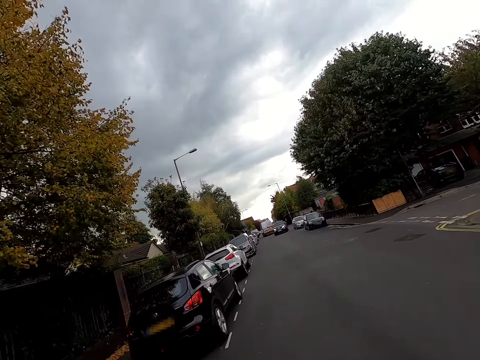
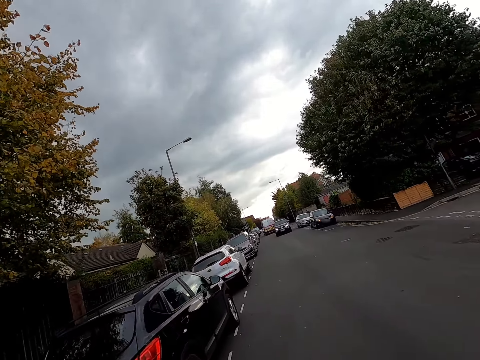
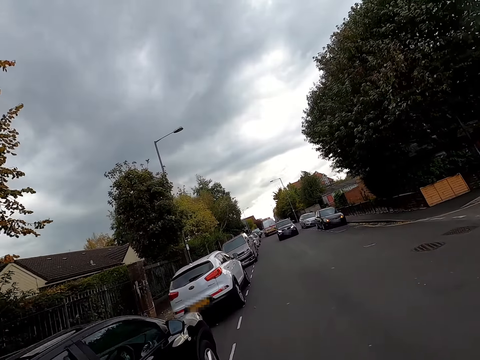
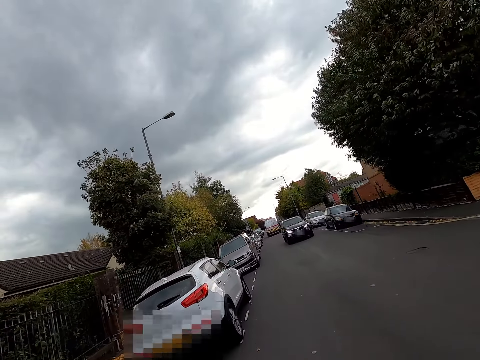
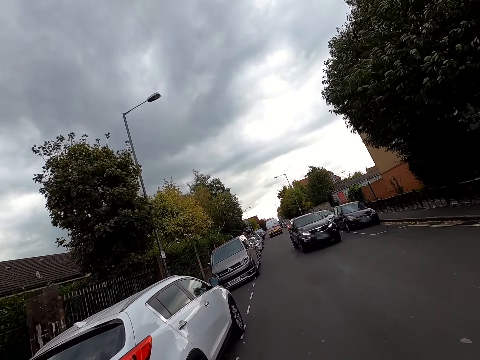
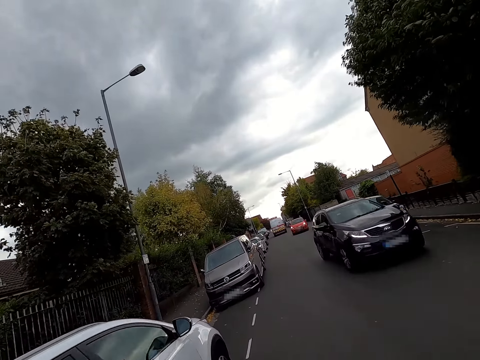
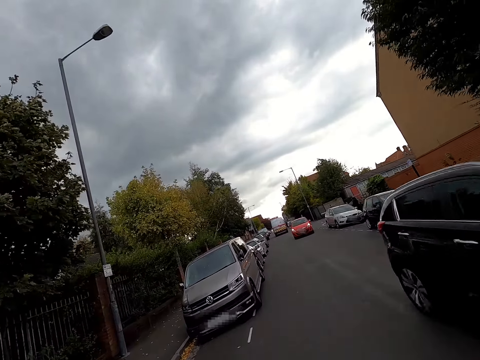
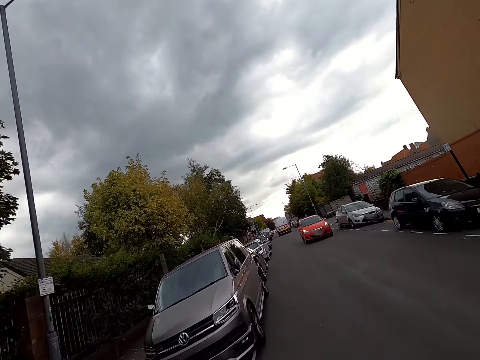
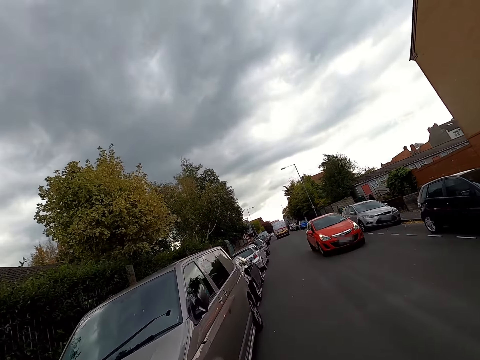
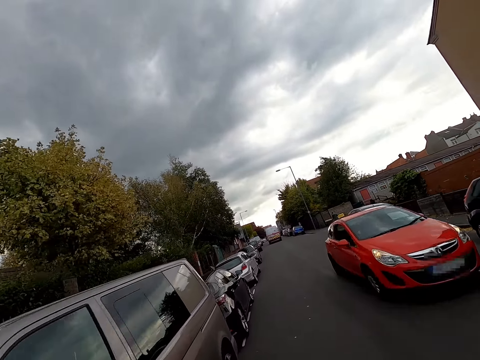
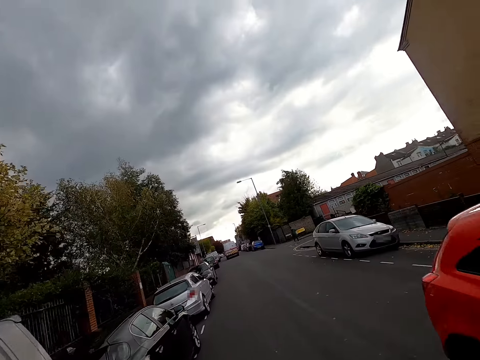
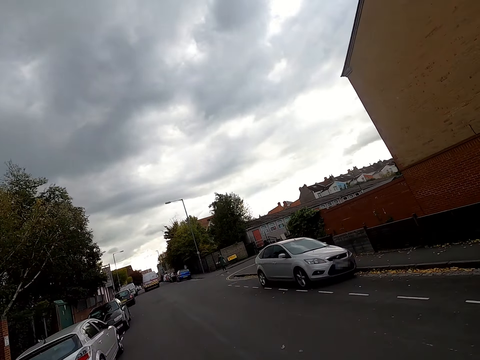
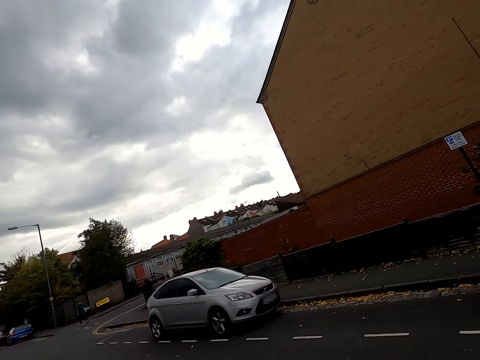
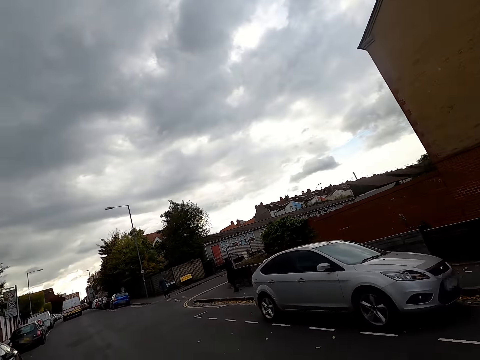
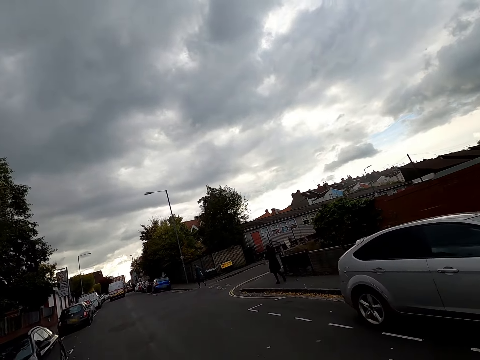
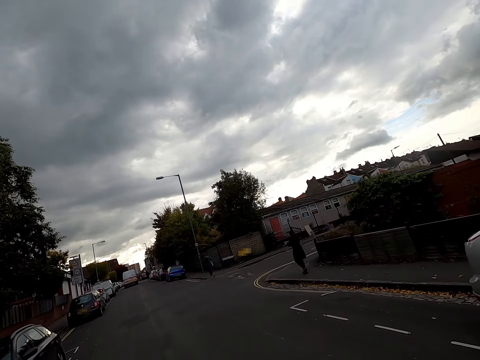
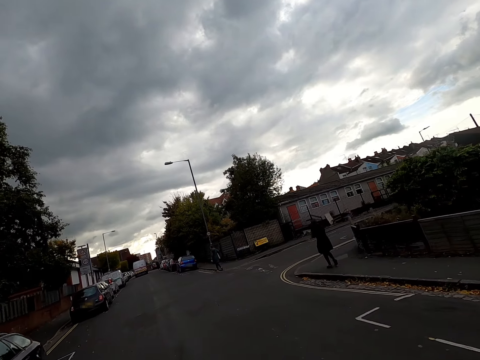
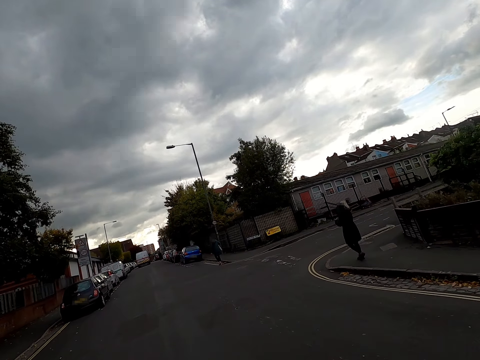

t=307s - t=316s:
The camera wearer rides the bicycle past a car. They ride the bicycle past an orange car.

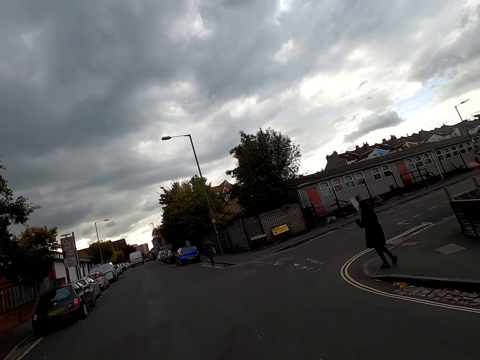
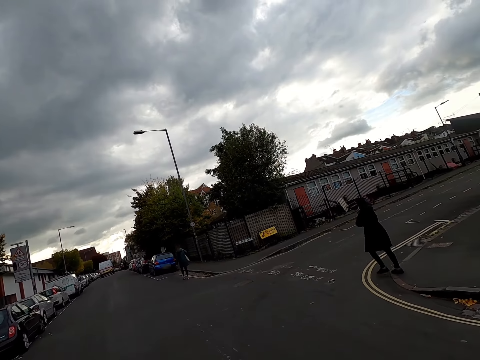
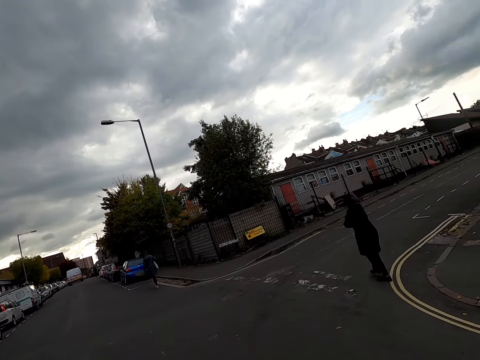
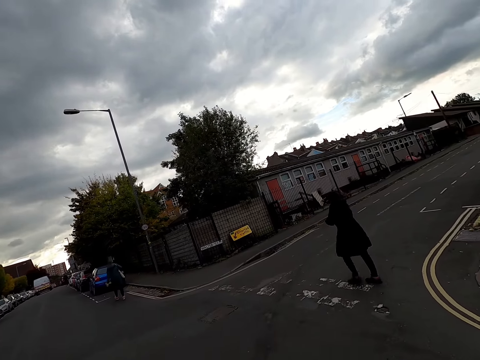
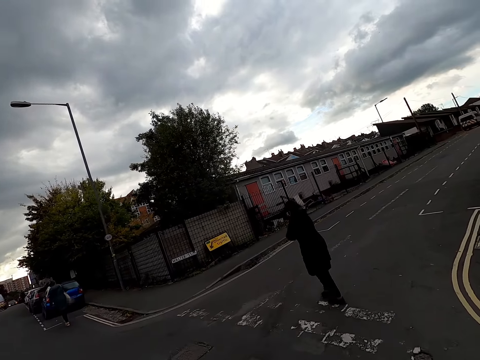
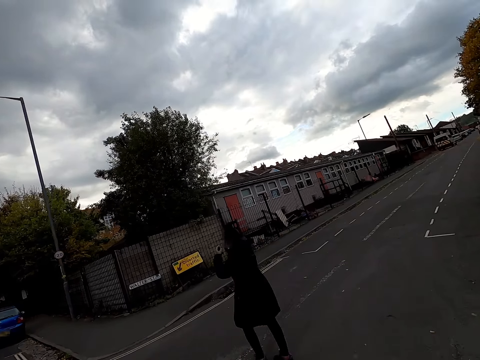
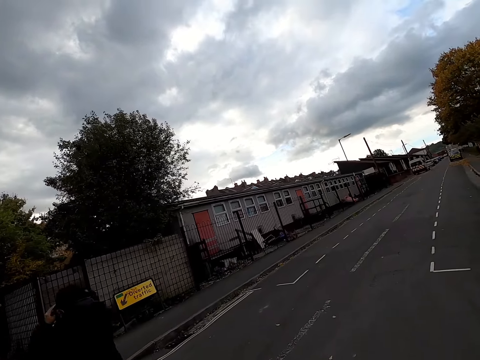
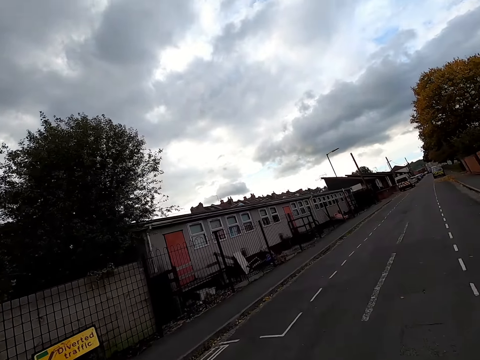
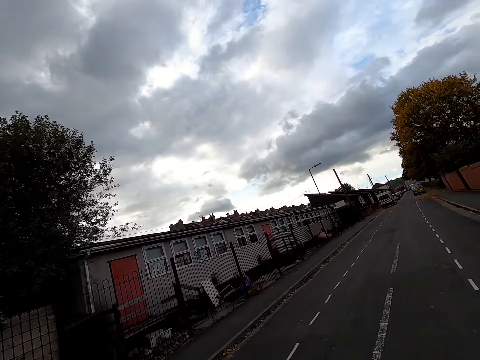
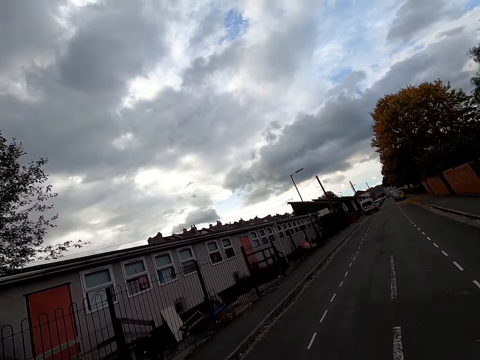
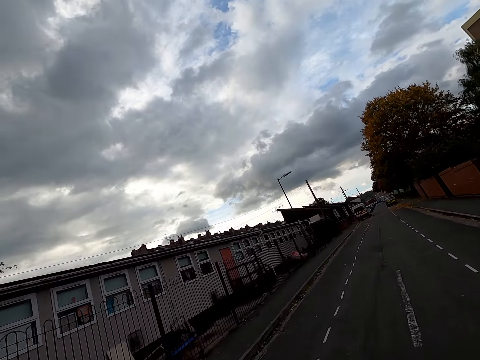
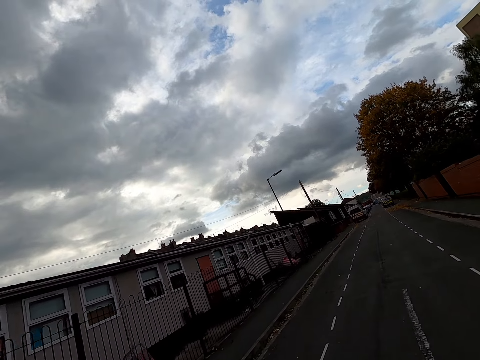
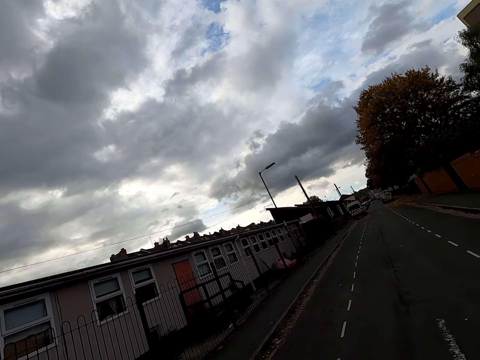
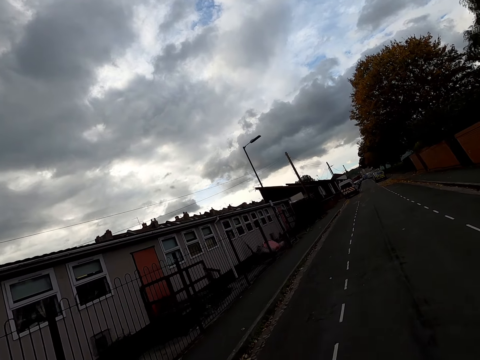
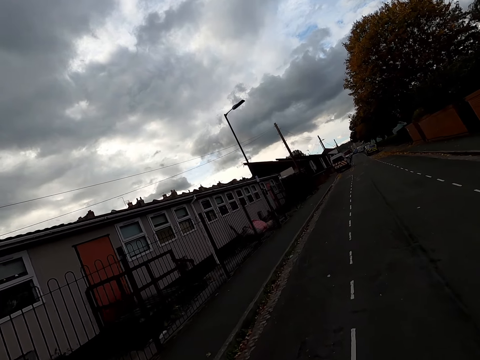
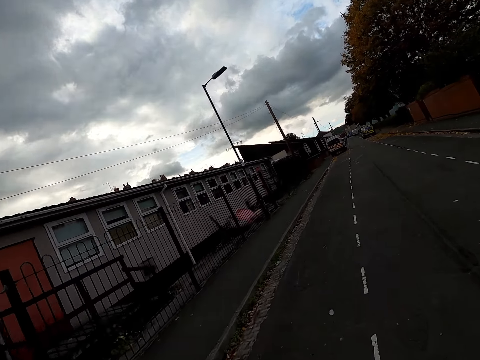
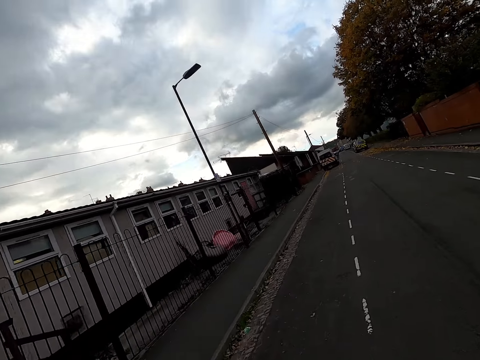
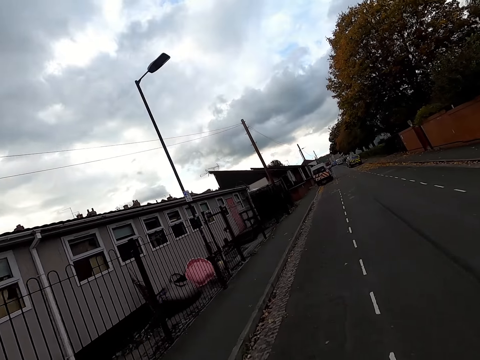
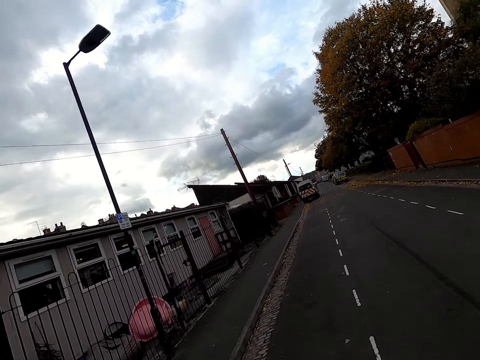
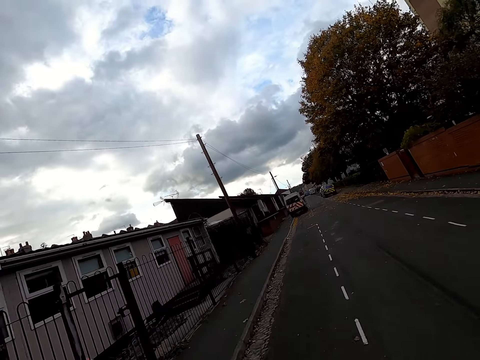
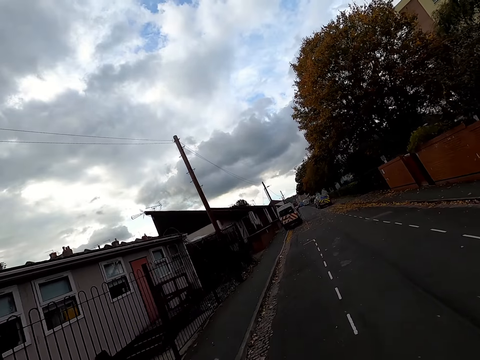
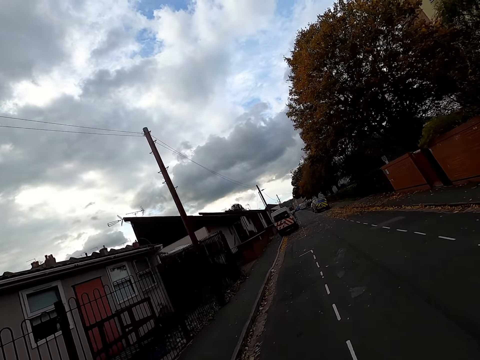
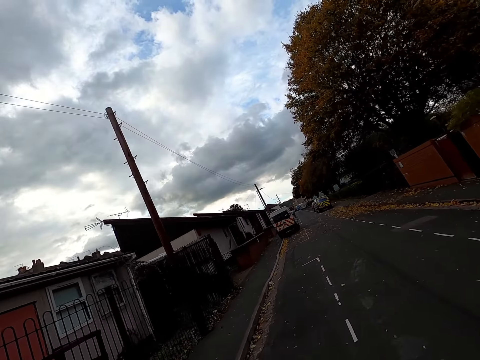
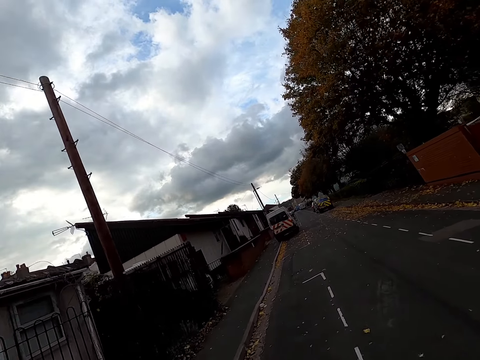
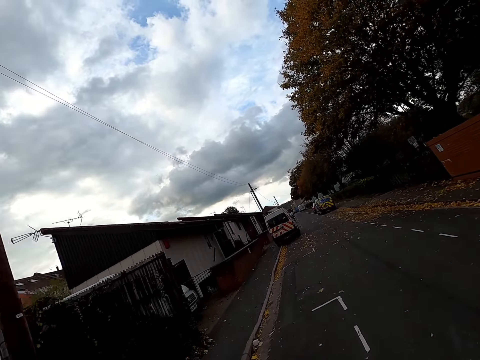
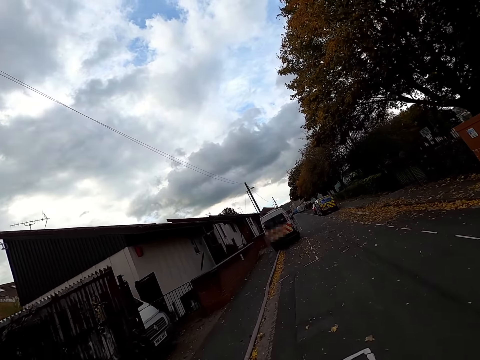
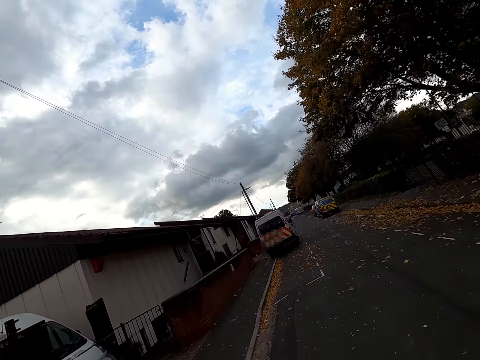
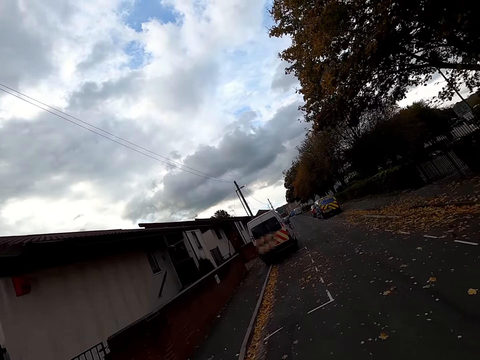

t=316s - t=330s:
The camera wearer turns right. They ride.
